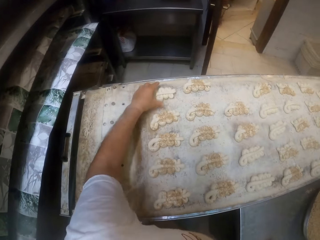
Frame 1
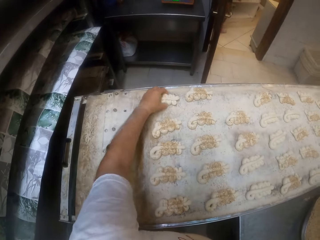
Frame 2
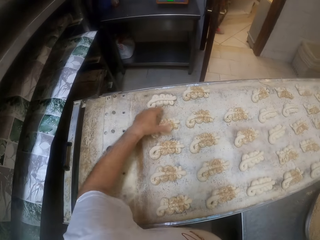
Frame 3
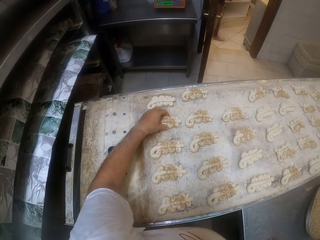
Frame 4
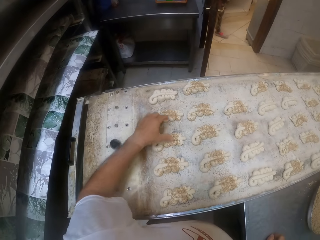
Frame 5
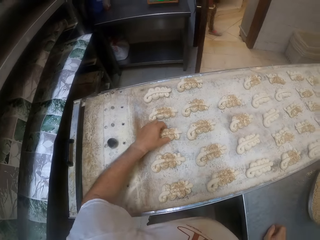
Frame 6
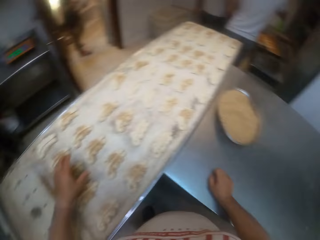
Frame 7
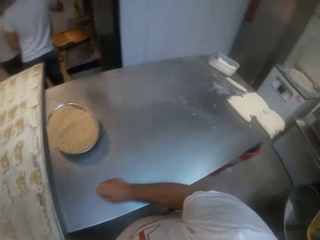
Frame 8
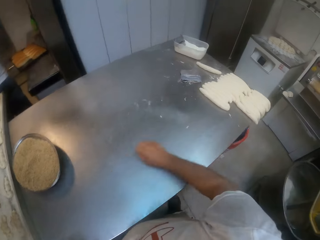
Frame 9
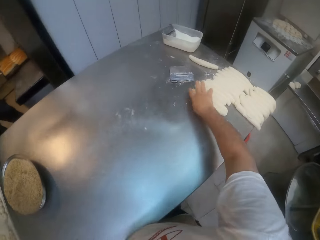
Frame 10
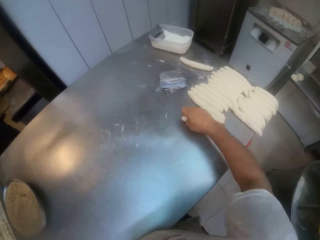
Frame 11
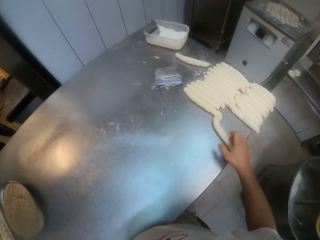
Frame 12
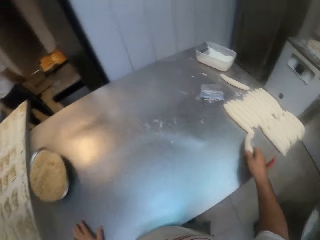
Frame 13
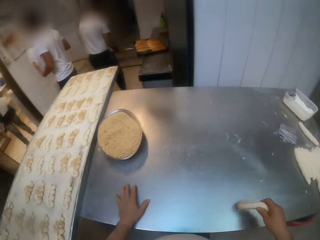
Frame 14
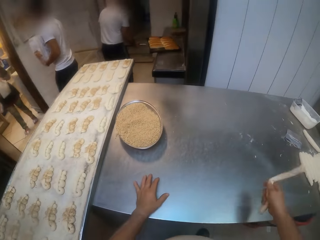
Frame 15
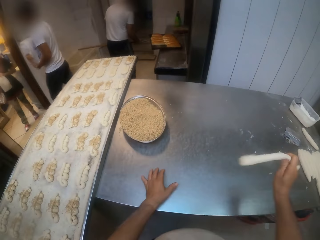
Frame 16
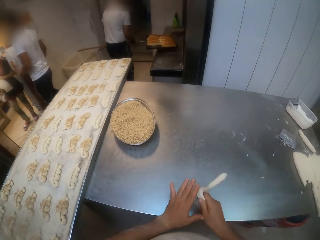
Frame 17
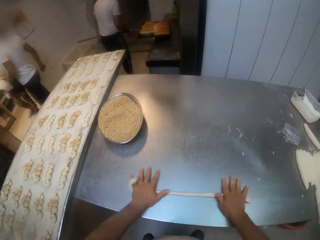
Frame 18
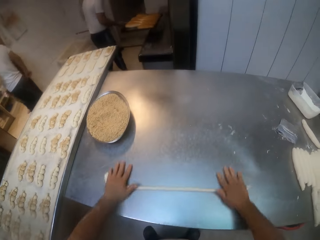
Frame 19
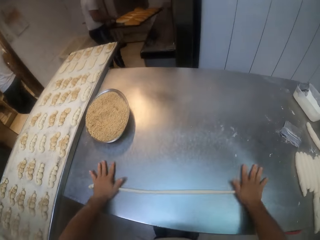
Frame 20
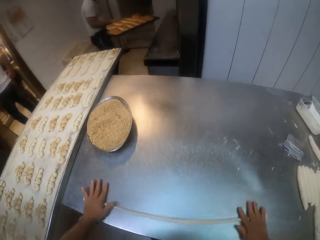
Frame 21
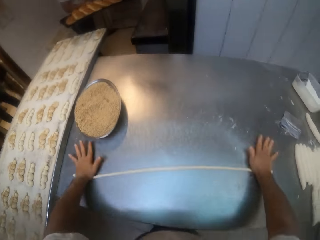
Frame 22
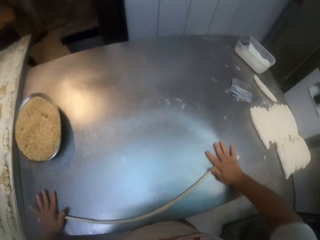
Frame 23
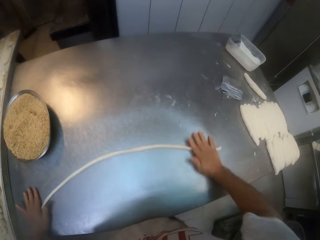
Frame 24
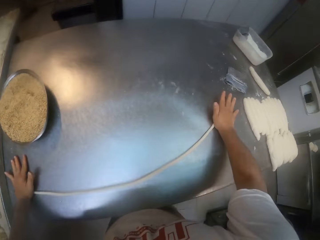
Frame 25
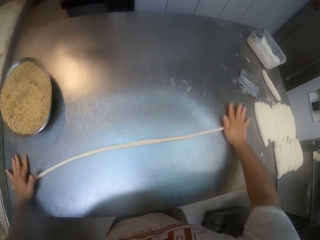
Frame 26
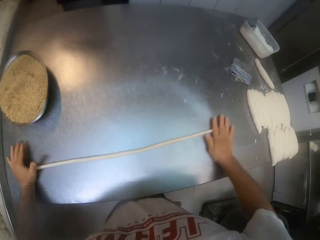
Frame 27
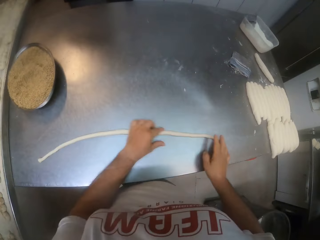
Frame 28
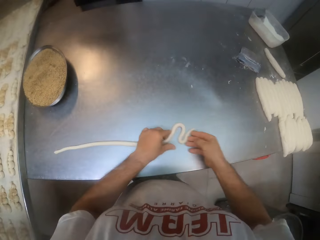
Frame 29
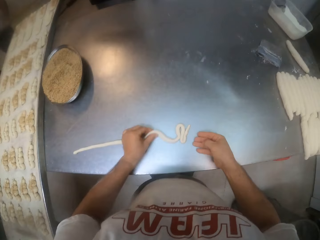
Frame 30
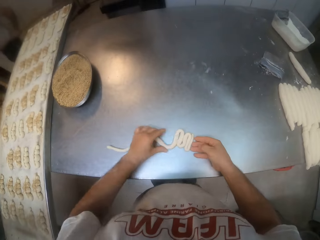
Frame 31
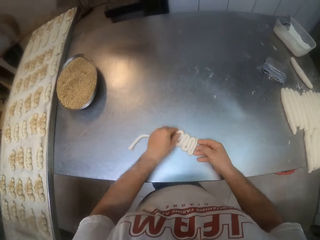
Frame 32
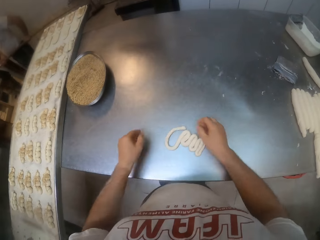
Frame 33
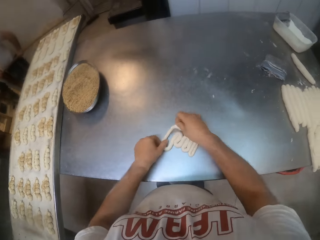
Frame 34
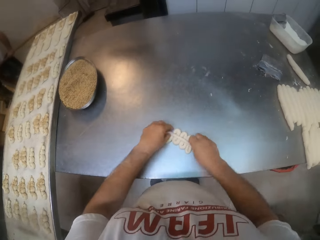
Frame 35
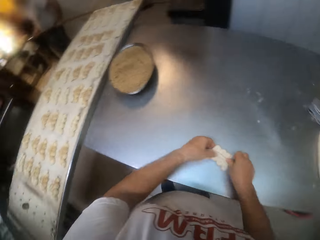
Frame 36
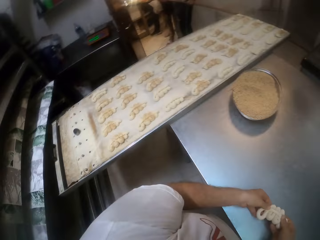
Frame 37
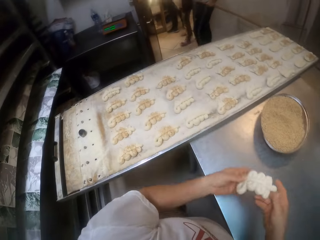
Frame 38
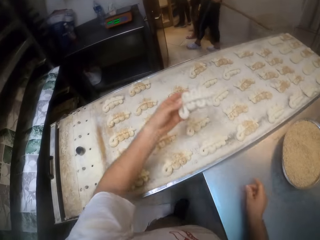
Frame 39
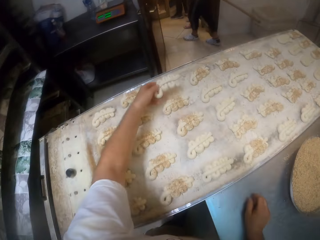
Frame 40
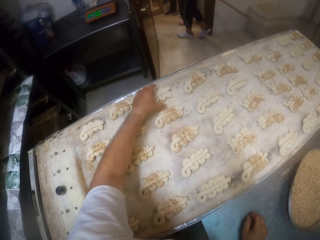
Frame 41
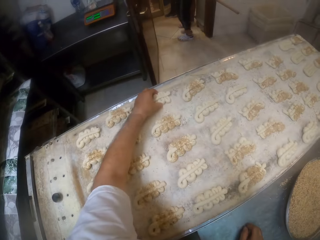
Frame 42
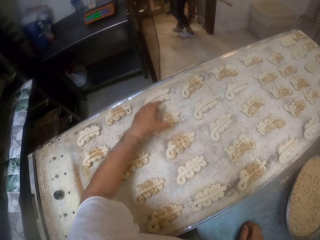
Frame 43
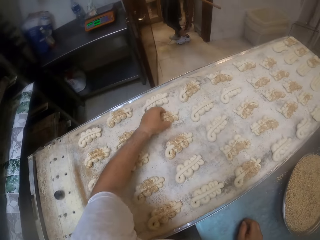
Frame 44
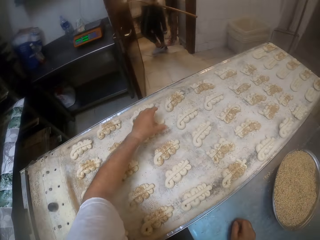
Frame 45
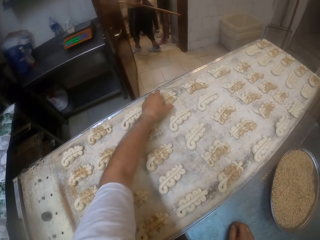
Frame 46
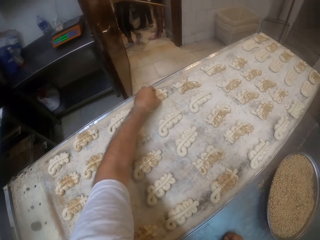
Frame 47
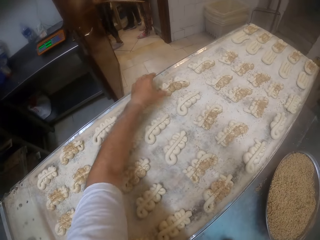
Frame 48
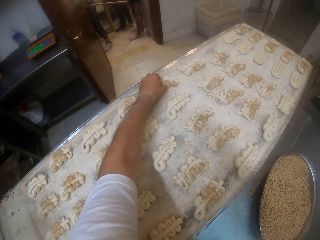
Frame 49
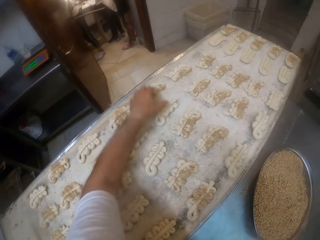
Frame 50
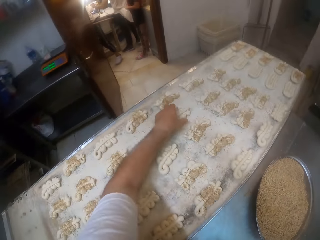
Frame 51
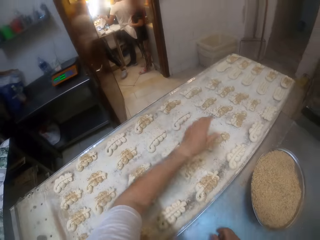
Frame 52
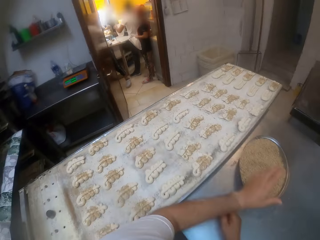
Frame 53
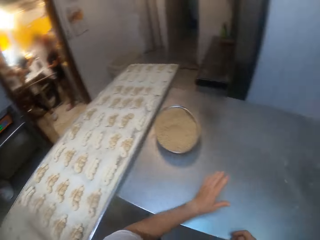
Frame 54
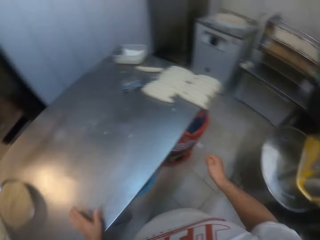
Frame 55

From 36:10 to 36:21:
The camera wearer moves the dough. He places the dough on the baking sheet on the table with his left hand. He adjusts pieces of dough on the baking sheet on the table with his left hand. He moves the left hand. He picks a piece of dough from the table with his right hand. A man walks out of the bakery. Another man lifts a tray of baked bread with a baking peel in both hands. The camera wearer stretches the piece of dough with his right hand. He rolls the piece of dough on the table with both hands. He shapes the piece of dough on the table with both hands. The other man walks out of the bakery. The camera wearer lifts the dough. He places the dough on the baking sheet on the table with his left hand. He adjusts the pieces of dough on the baking sheet on the table with his left hand.

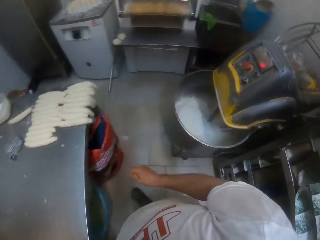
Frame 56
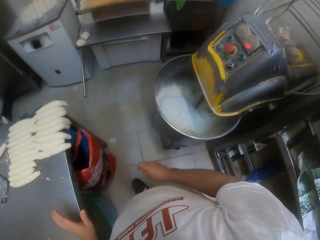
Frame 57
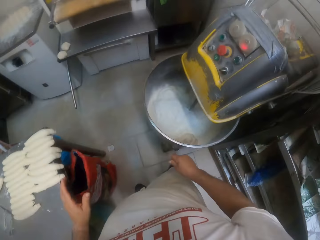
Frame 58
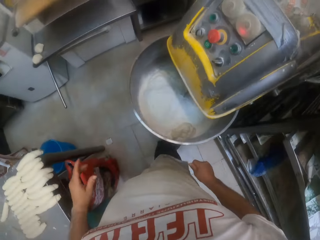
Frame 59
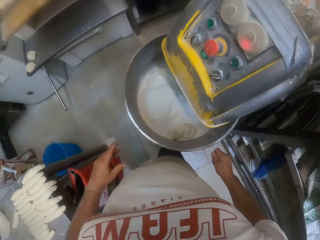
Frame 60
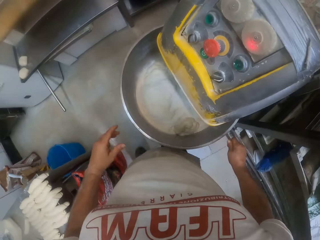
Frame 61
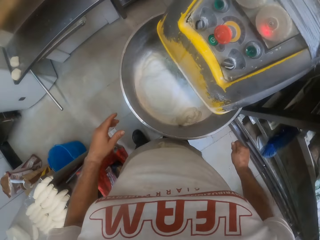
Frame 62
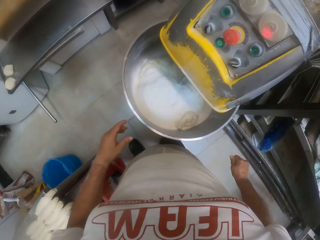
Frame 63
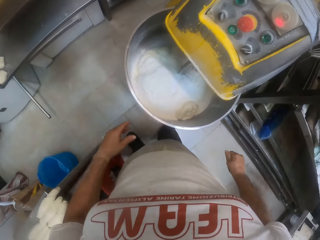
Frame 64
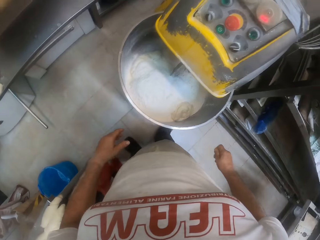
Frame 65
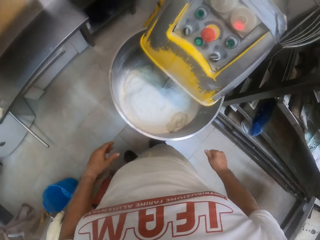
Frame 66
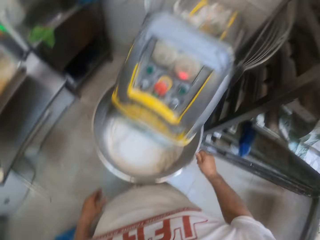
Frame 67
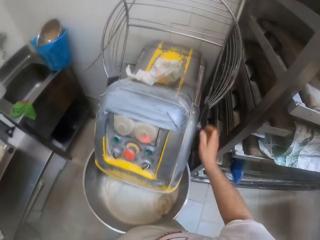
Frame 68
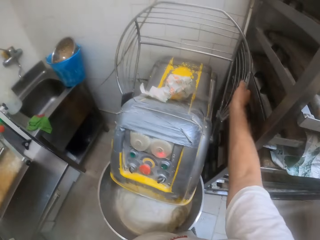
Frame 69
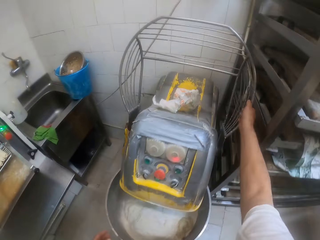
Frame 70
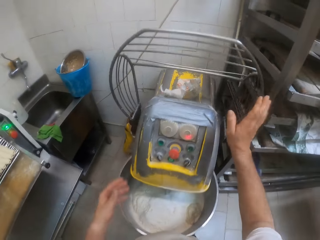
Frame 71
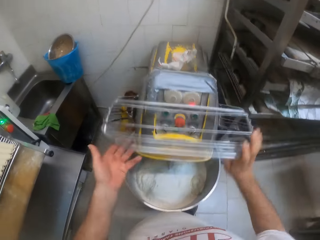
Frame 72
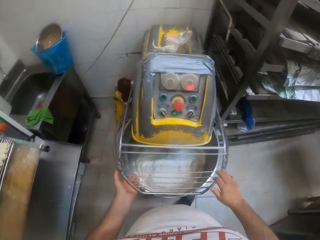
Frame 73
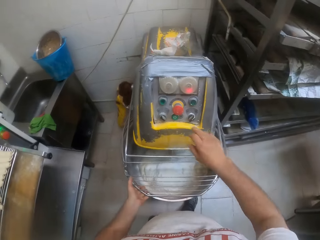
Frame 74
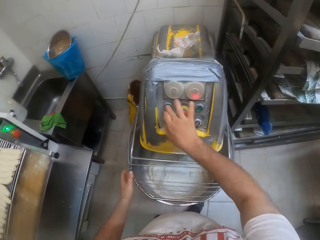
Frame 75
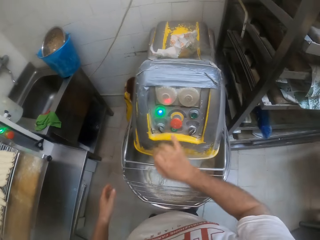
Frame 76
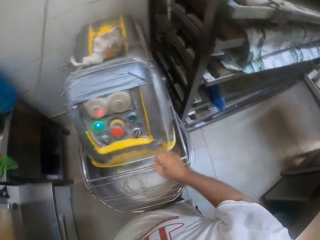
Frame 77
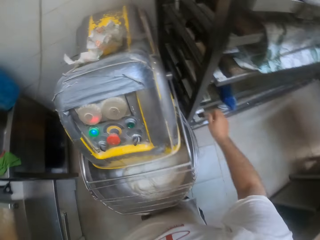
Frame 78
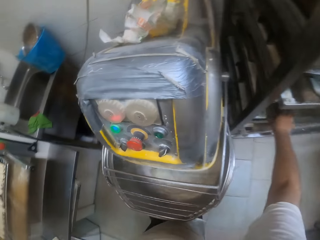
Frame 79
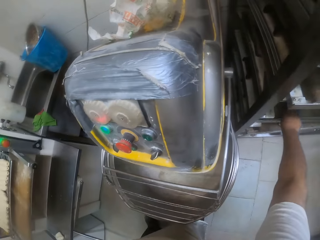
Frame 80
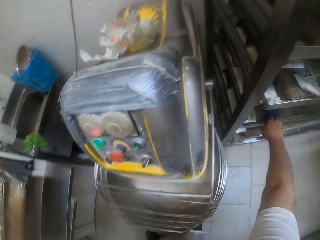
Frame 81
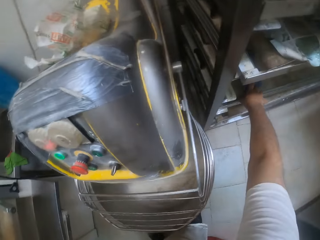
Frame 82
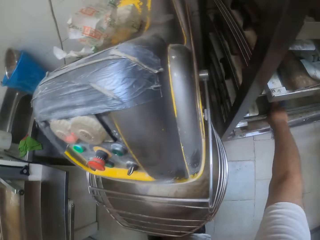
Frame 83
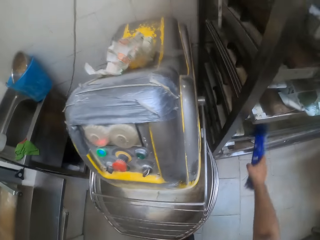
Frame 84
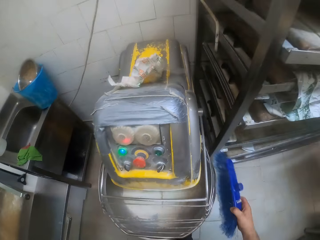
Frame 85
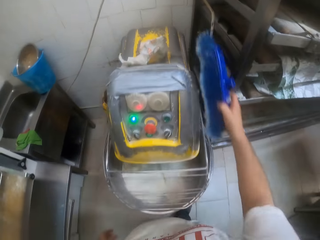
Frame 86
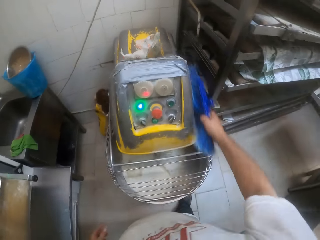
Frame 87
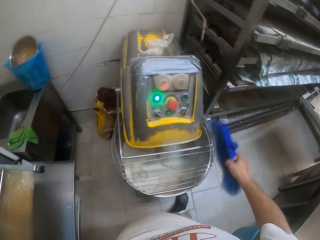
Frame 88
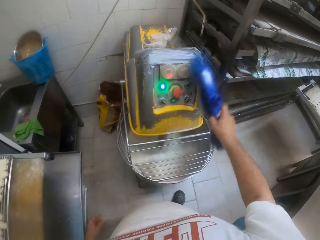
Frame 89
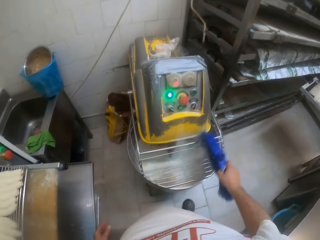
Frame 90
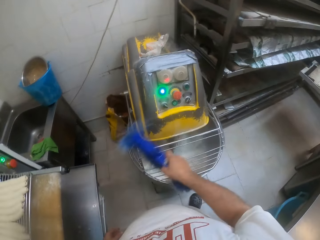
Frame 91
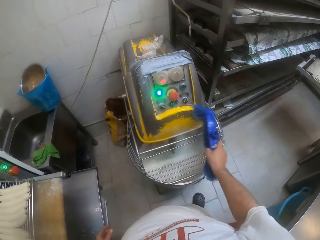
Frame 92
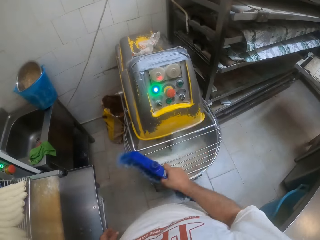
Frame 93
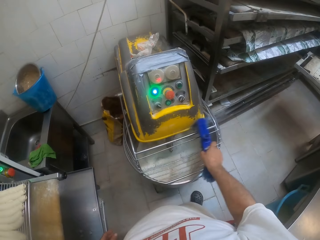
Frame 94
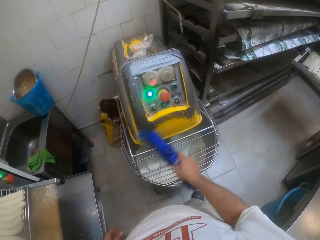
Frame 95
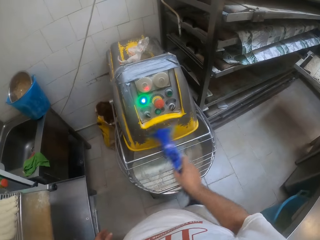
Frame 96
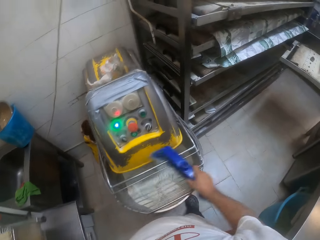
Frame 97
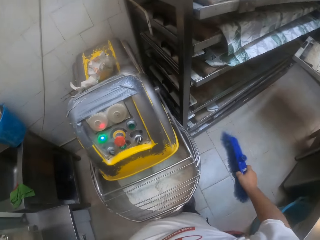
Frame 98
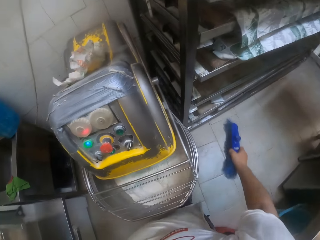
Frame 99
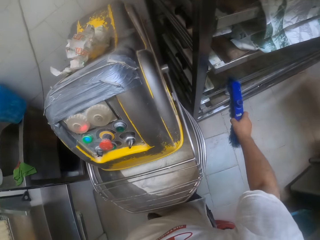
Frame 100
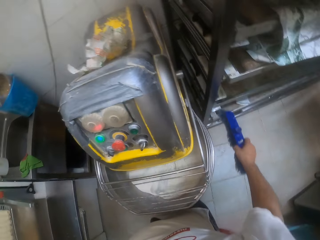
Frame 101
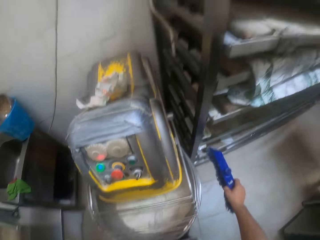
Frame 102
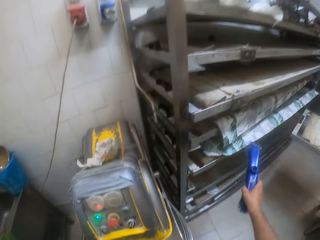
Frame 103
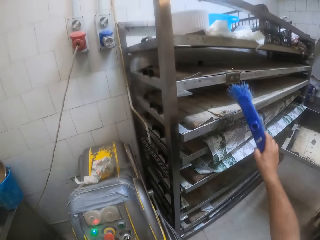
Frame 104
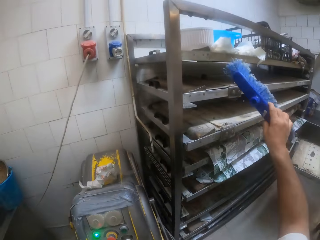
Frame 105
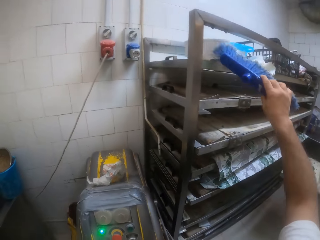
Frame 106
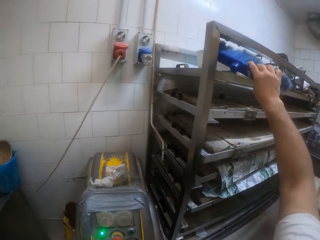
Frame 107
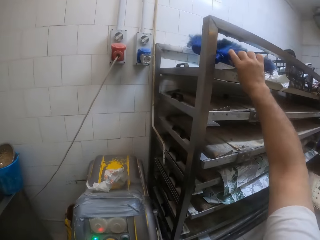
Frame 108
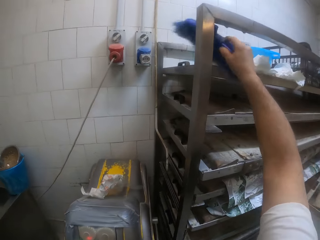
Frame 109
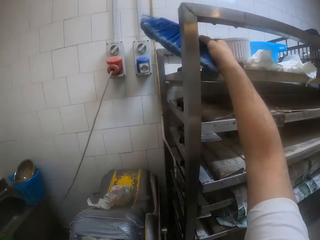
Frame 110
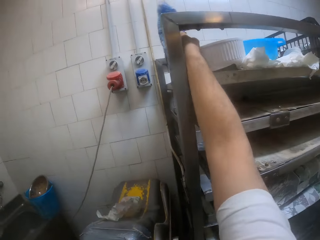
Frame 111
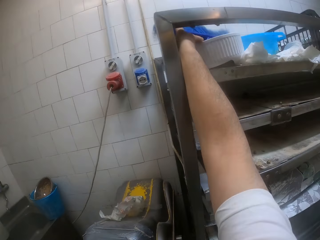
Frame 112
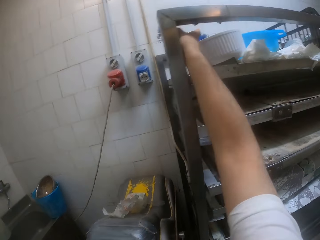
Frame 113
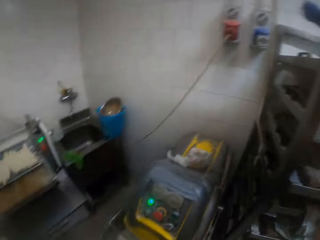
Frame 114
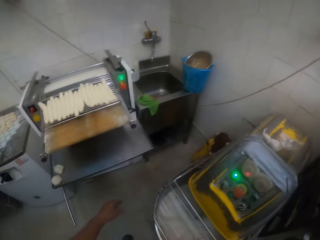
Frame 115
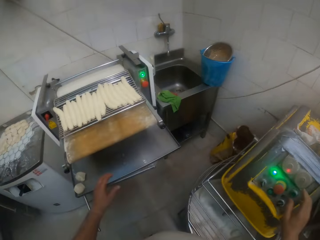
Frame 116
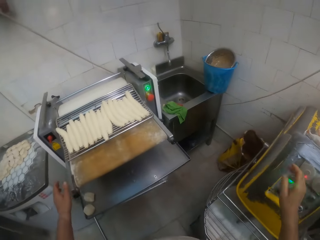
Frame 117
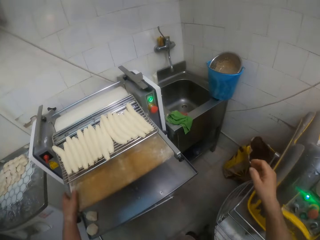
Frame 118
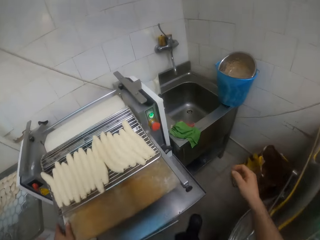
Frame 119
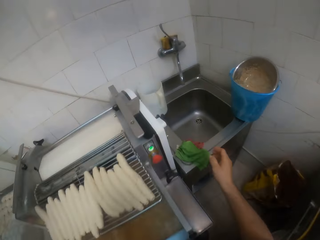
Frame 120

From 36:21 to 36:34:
The camera wearer walks around. He looks at the dough mixer. He lowers the cover of the mixer on the floor with both hands. He presses a button on the mixer on the floor with his right hand. He moves the right hand. He removes a brush from a shelf with his right hand. He lifts the brush. He dusts the mixer with the brush in his right hand. He moves the brush. He lifts the brush. He places the brush in a bowl on the shelf with his right hand. He looks around. He lifts both hands. He places his left hand on a dough sheeter on the floor.
